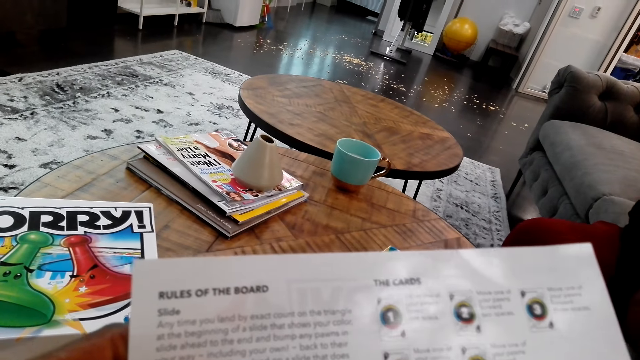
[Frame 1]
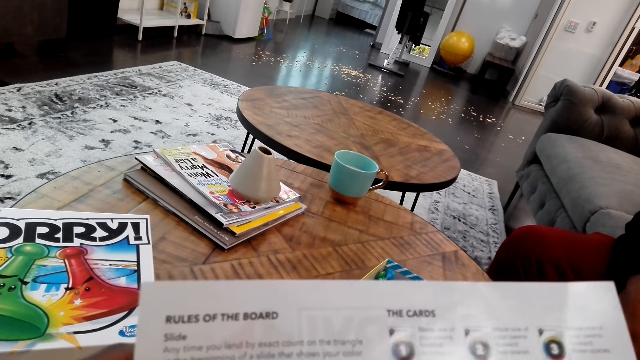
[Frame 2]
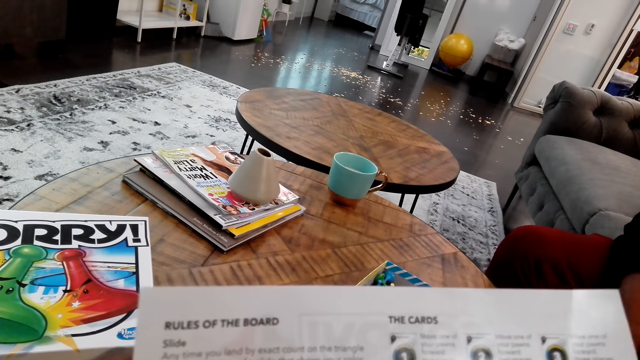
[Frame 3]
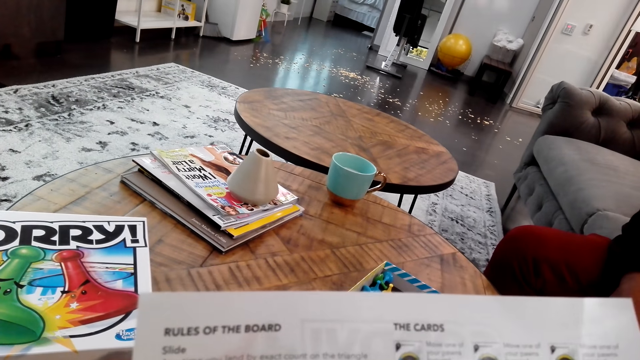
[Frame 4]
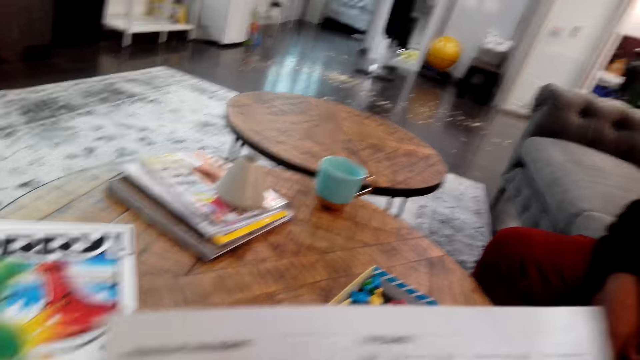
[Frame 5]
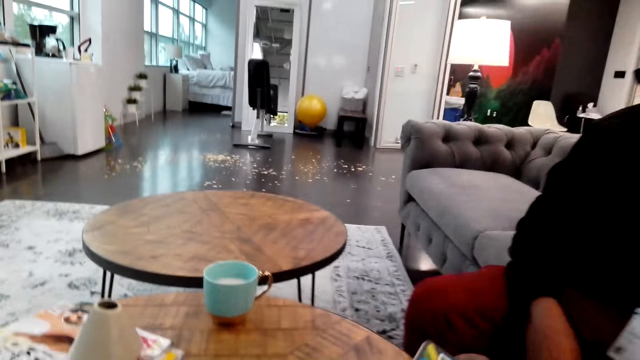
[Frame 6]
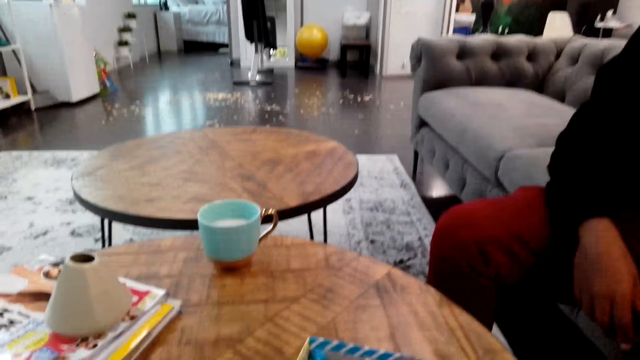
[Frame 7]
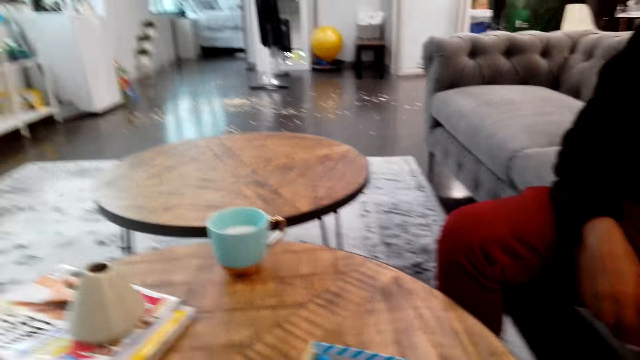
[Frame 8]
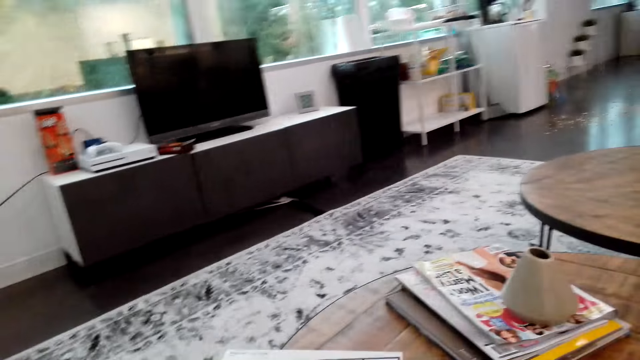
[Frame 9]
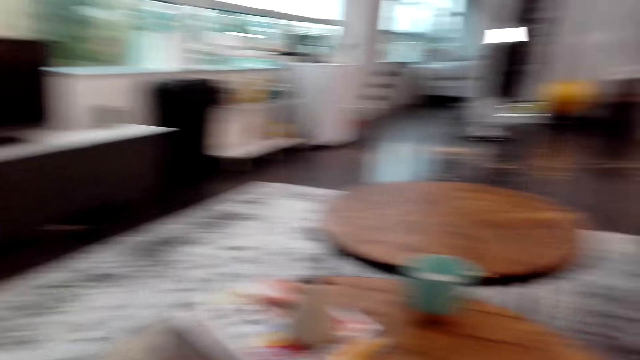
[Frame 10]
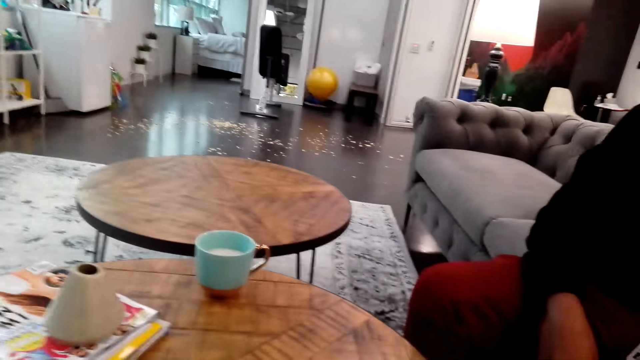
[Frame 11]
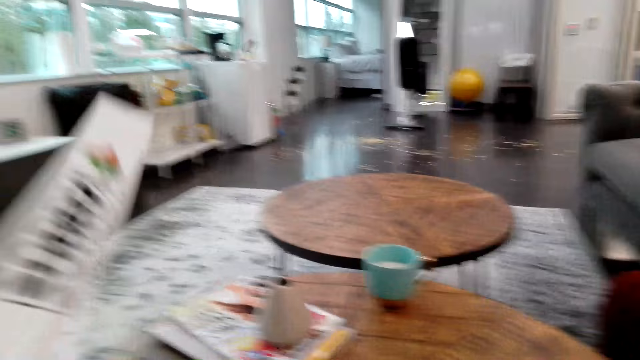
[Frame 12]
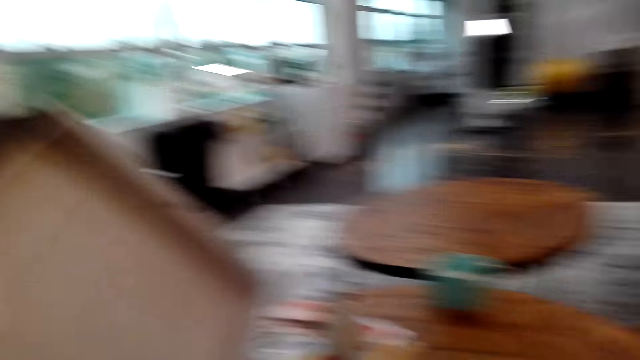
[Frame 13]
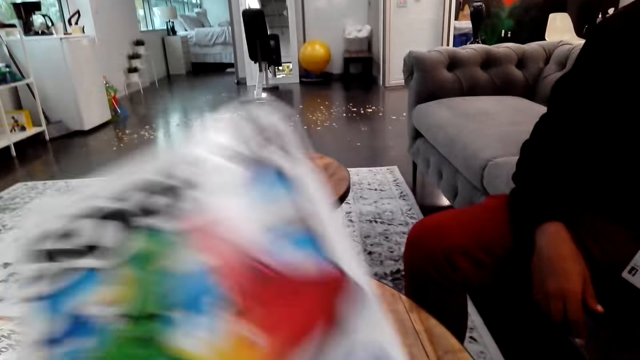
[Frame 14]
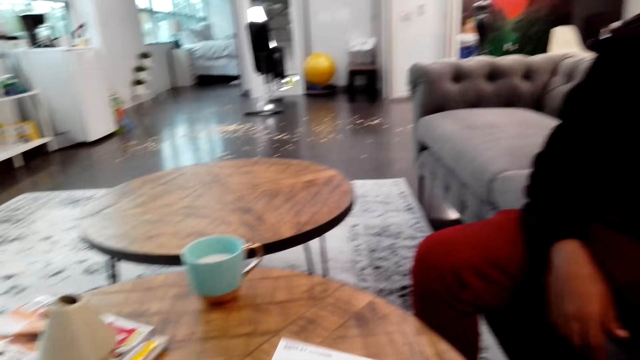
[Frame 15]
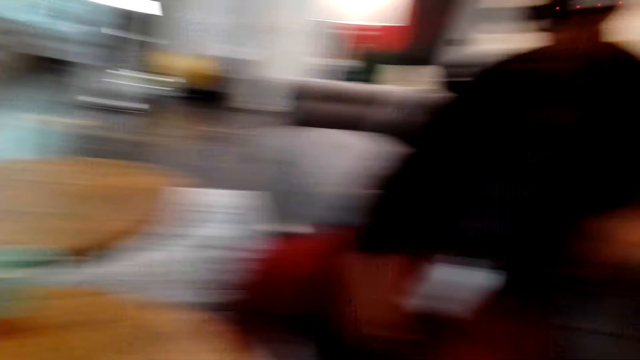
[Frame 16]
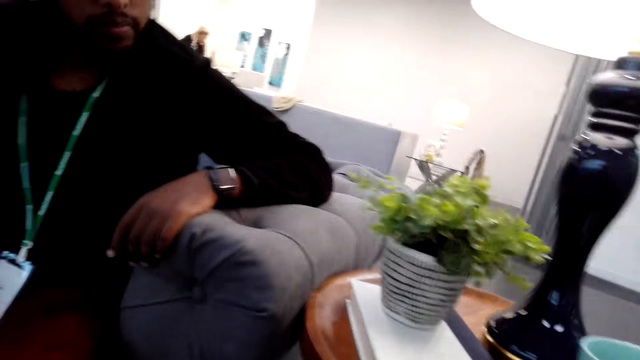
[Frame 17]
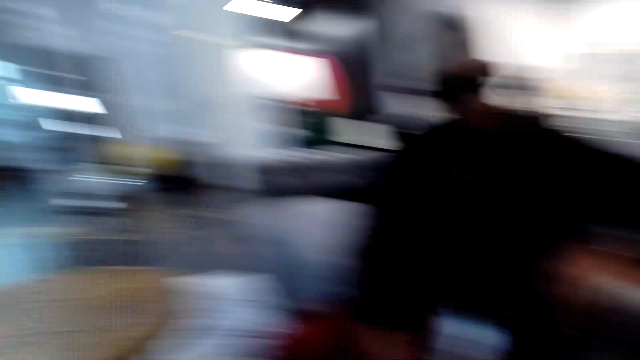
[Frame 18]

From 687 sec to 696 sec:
The camera wearer looks around. They pick up a box. They cover the box.

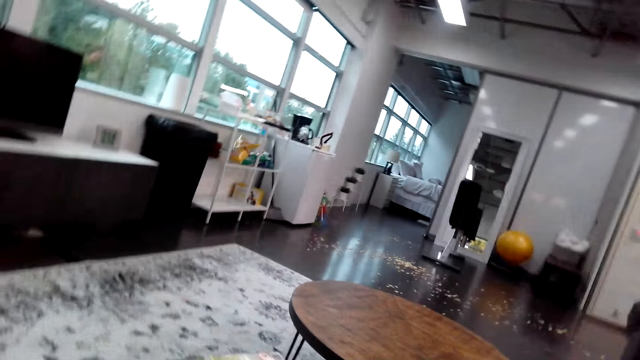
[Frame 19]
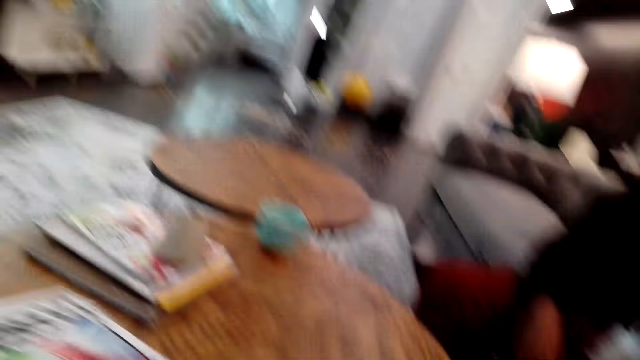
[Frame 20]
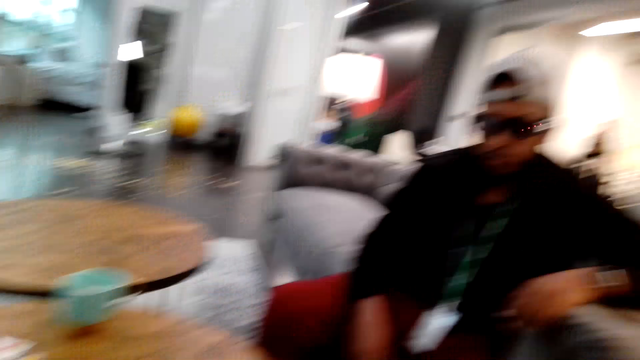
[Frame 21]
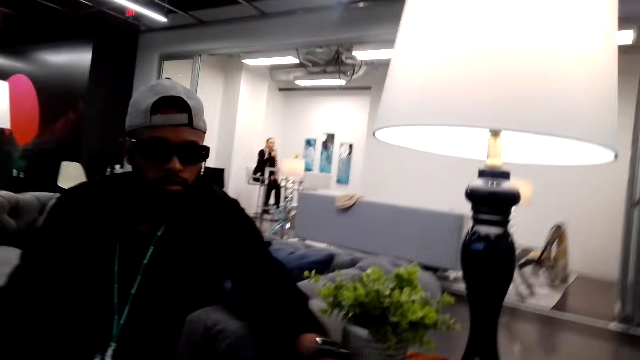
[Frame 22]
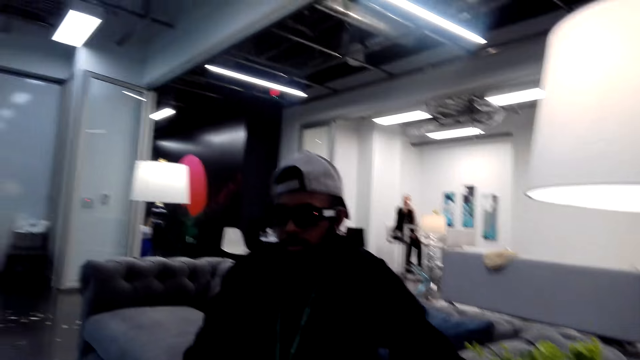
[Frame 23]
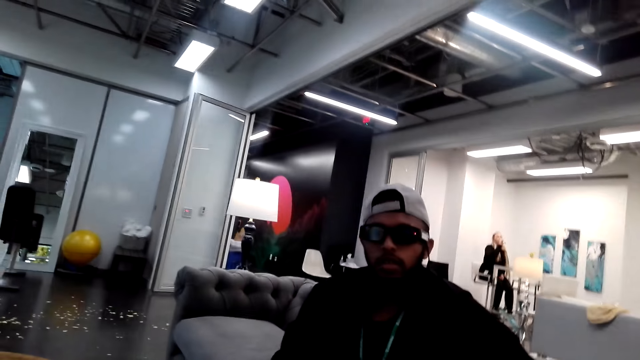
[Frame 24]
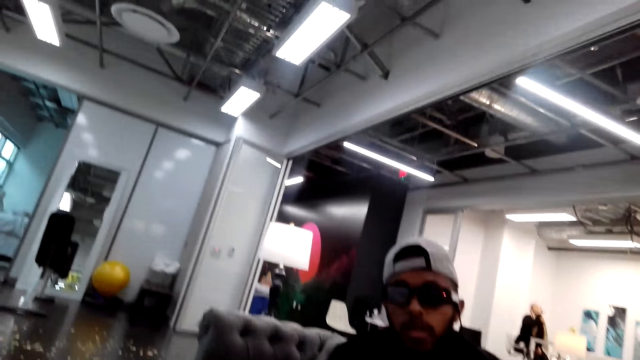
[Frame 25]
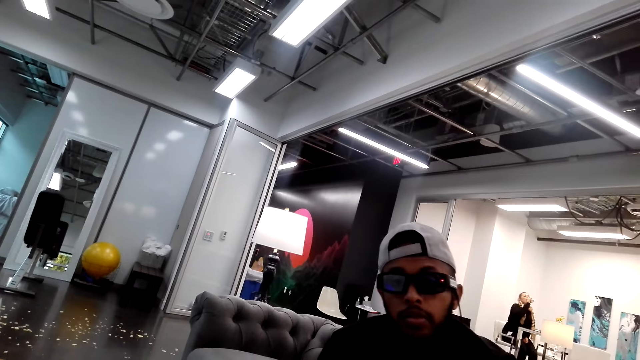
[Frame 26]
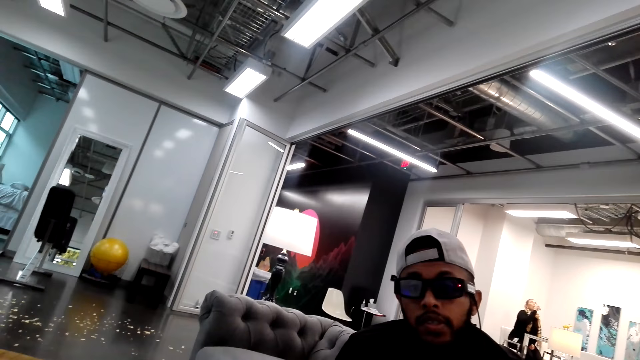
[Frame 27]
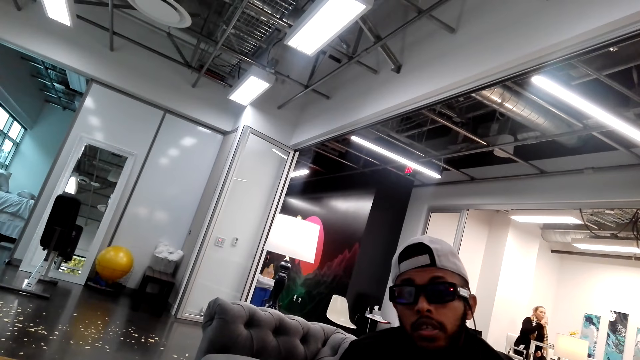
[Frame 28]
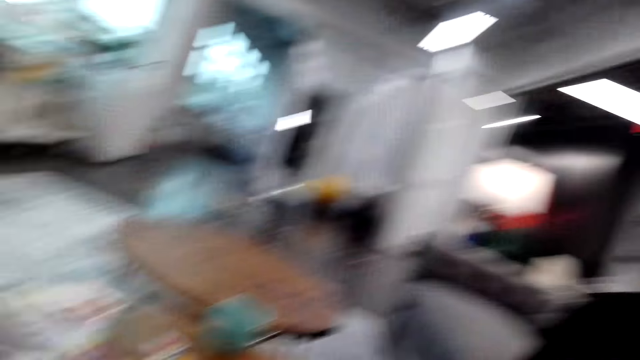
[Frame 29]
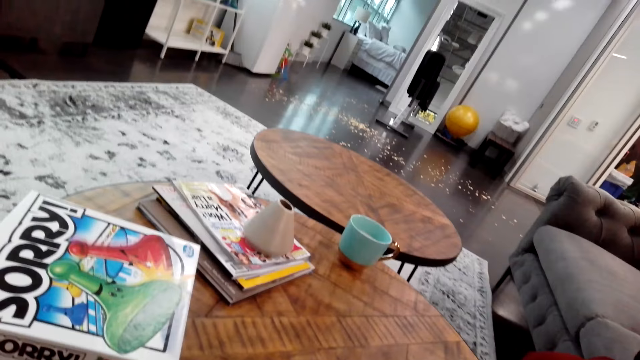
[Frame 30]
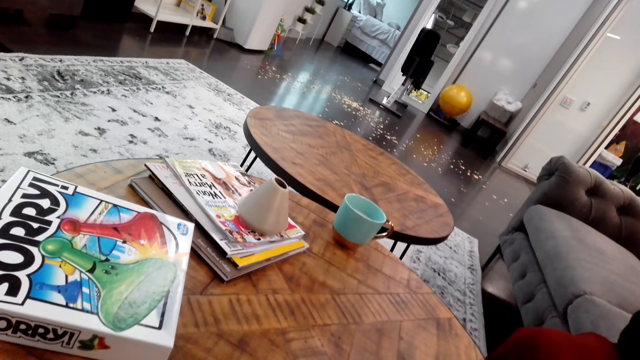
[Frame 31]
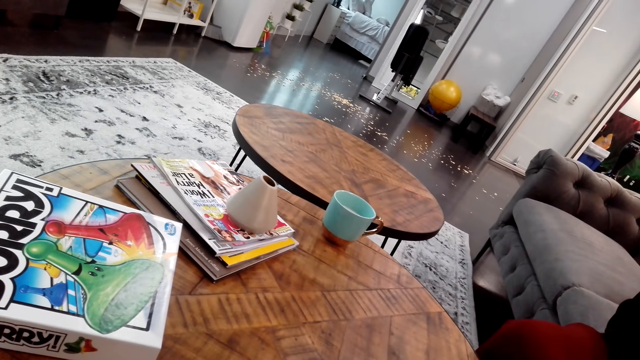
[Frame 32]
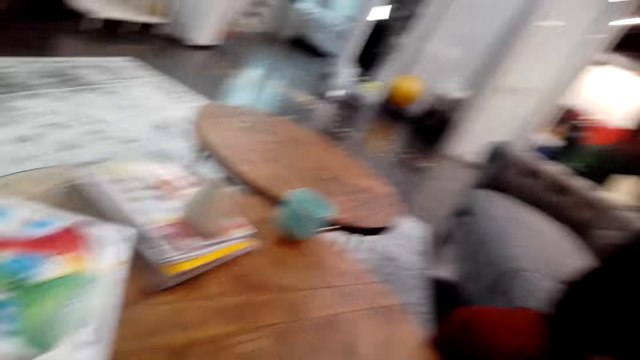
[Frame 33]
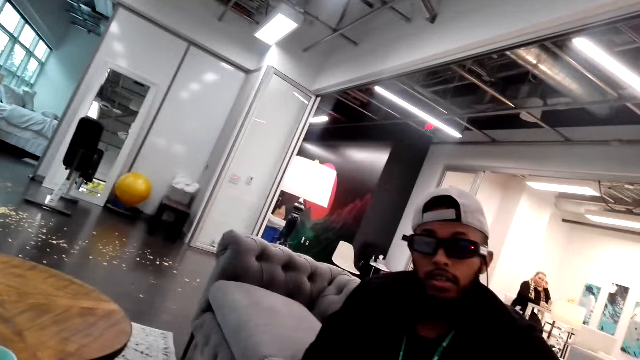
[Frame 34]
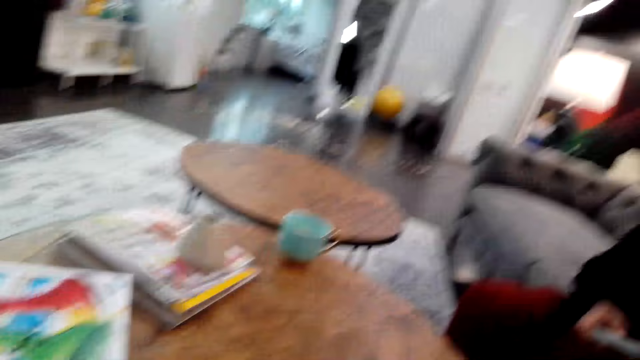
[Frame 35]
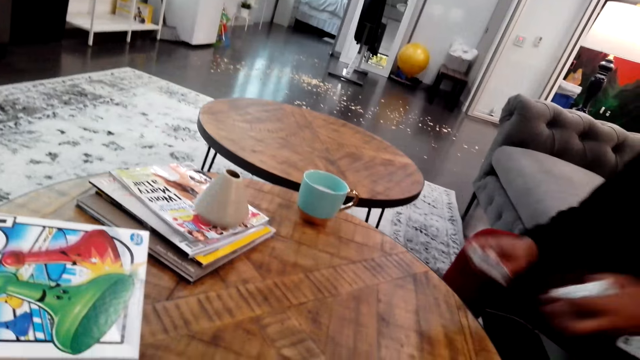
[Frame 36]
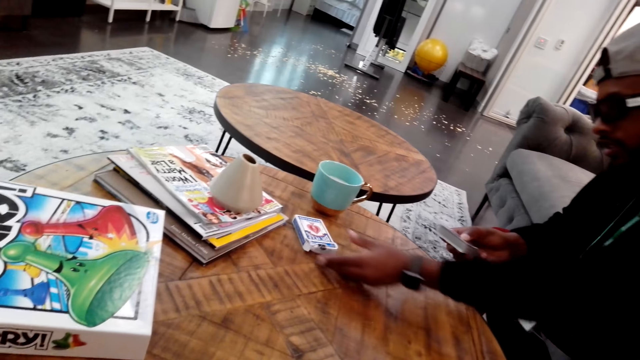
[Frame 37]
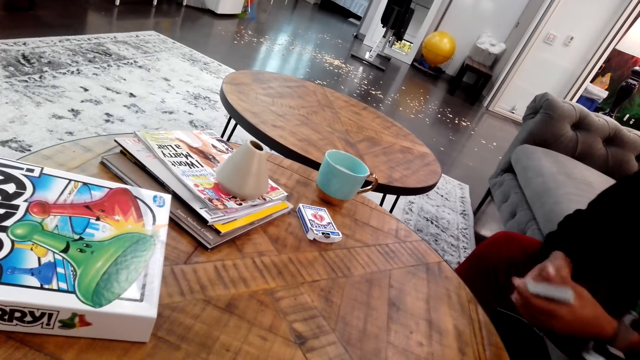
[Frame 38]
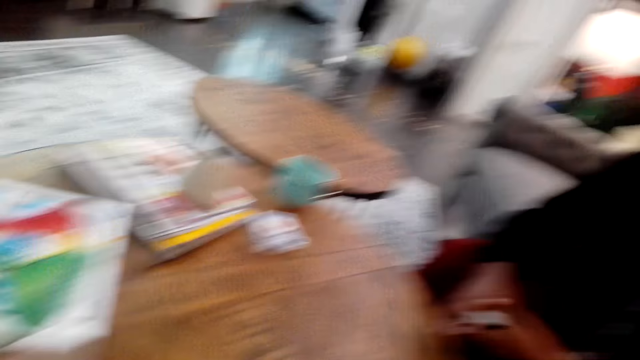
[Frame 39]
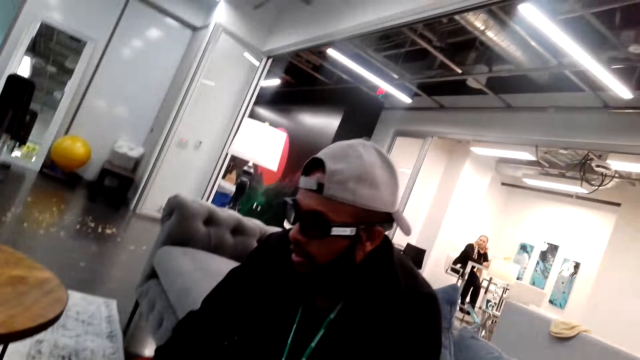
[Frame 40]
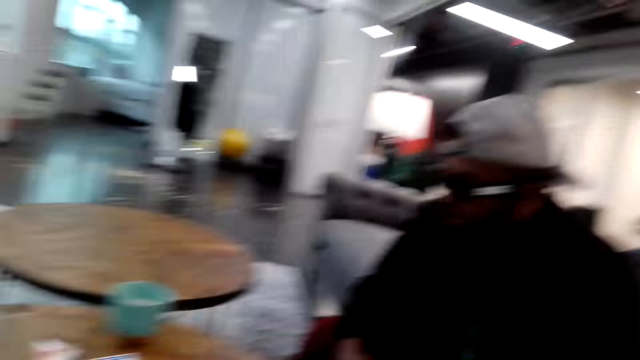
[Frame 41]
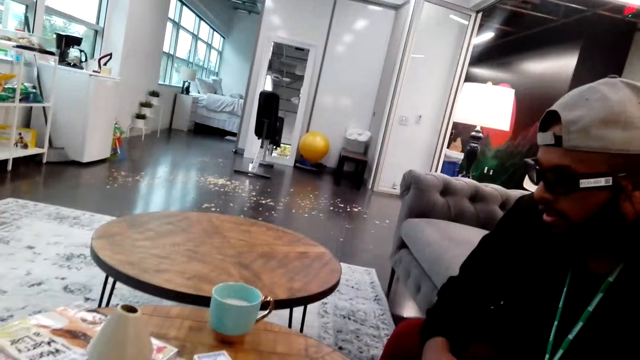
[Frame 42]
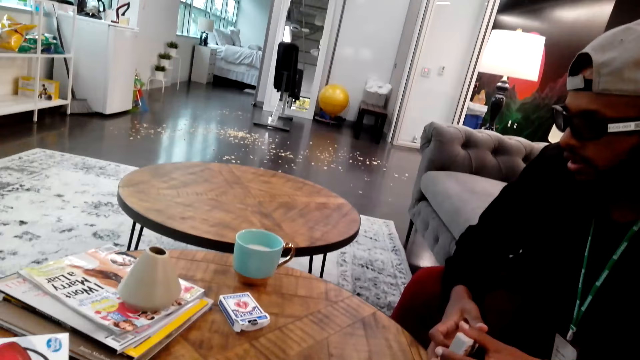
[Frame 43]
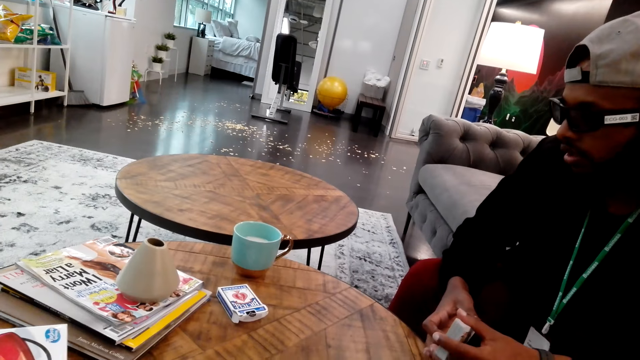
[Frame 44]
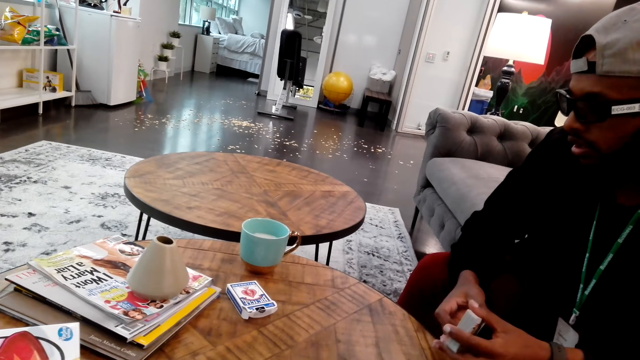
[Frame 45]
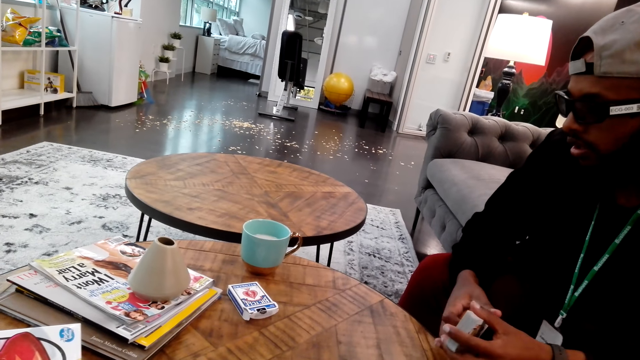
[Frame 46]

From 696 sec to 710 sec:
The camera wearer looks at a person. They look around. The person puts the card box down. The camera wearer looks around.
